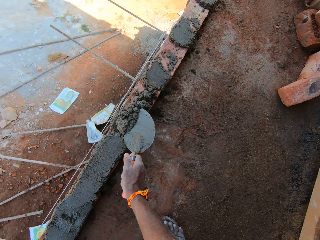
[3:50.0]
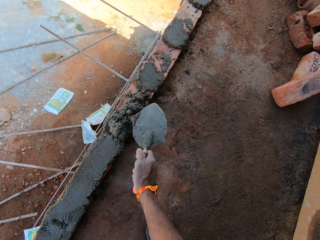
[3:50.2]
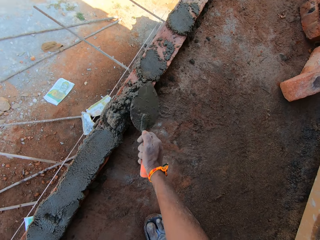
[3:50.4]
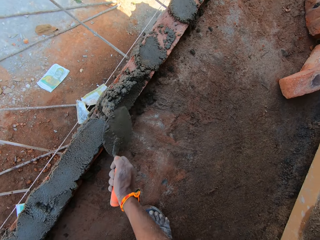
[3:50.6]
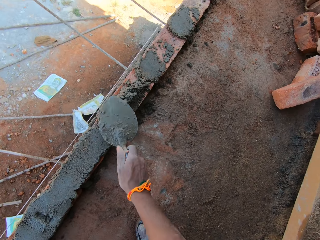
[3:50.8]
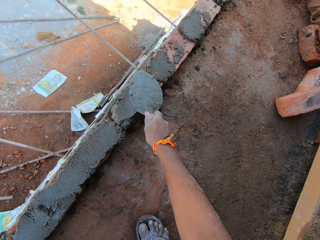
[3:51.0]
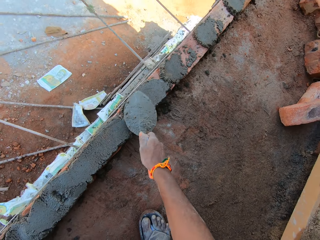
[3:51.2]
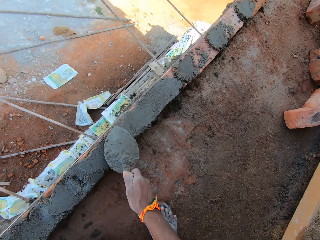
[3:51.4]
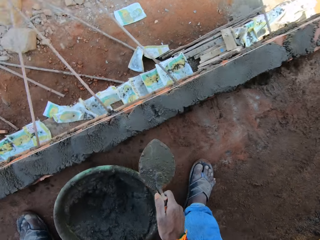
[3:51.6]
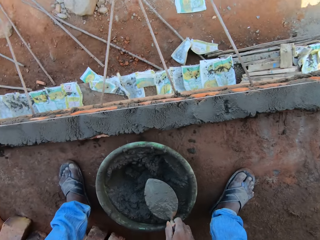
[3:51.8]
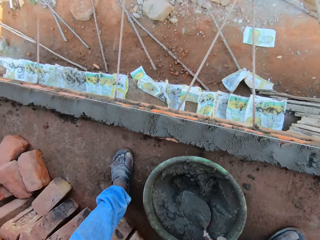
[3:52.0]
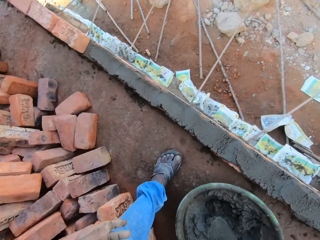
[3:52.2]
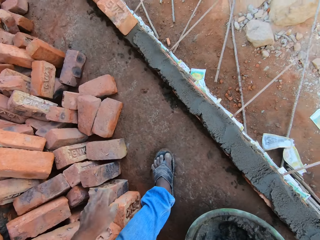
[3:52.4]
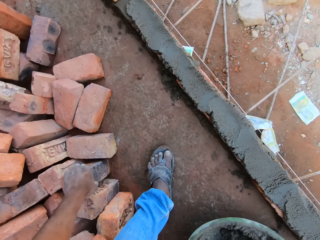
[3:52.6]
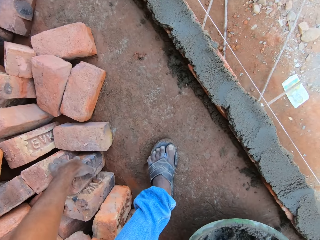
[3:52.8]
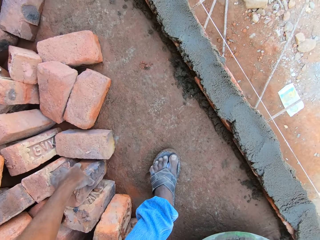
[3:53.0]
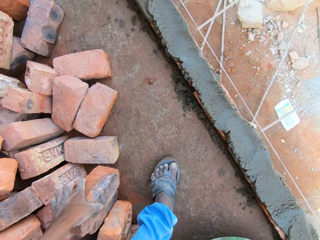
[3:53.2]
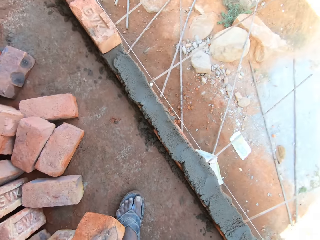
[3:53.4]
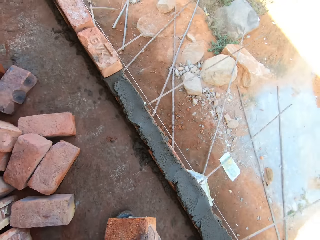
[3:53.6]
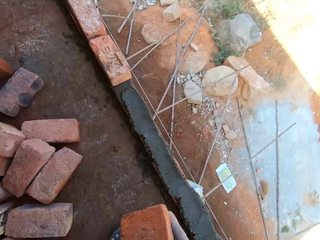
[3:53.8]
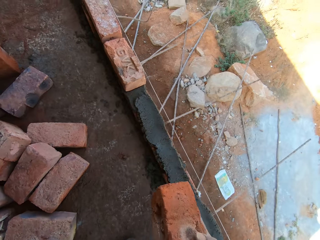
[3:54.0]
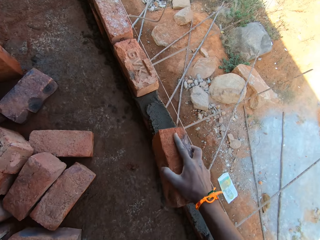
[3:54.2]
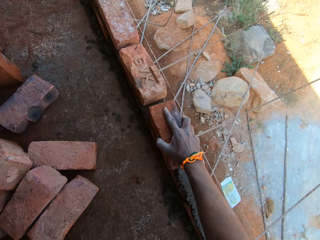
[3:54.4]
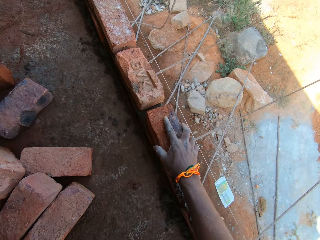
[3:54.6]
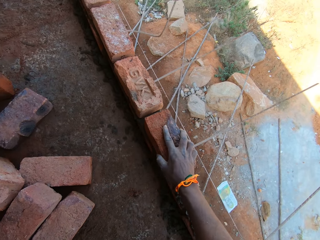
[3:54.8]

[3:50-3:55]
The camera wearer plasters the red bricks with the trowel in his right hand. He drops the trowel into the bowl of mortar with his right hand. He picks up a red brick from other red bricks on the site floor with his left hand. He places the red brick on the mortar with his right hand.

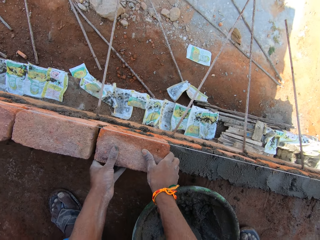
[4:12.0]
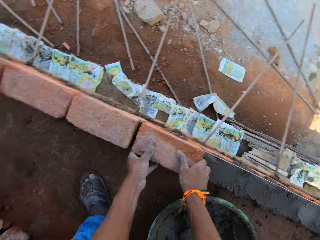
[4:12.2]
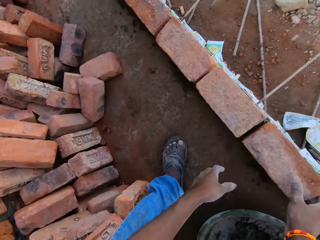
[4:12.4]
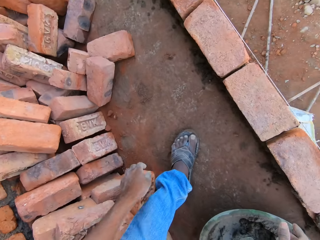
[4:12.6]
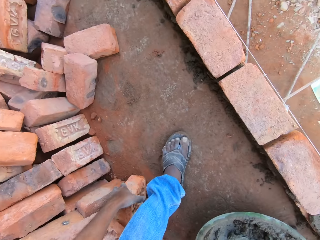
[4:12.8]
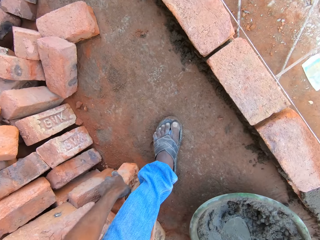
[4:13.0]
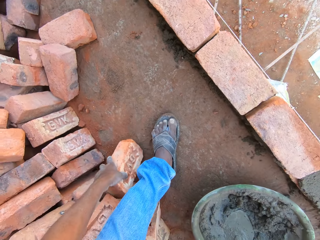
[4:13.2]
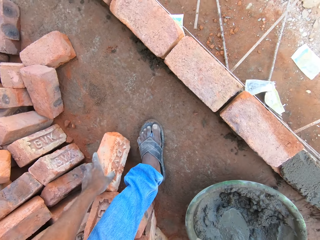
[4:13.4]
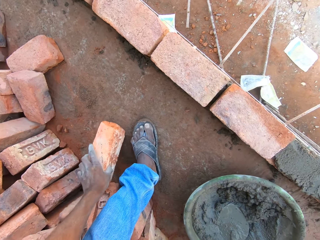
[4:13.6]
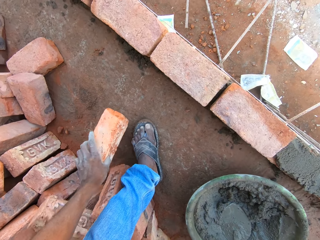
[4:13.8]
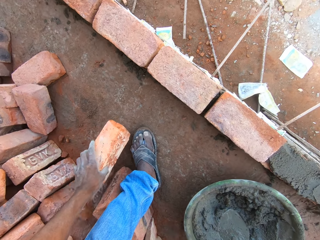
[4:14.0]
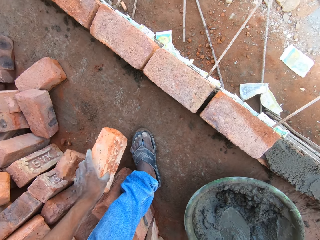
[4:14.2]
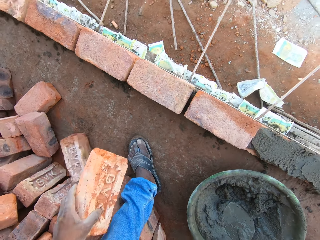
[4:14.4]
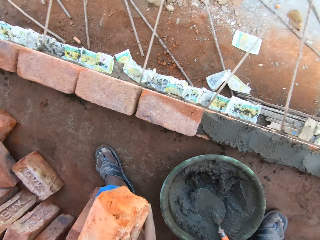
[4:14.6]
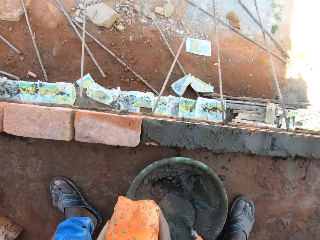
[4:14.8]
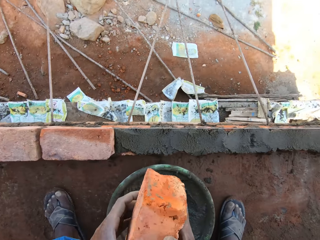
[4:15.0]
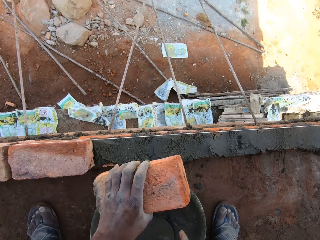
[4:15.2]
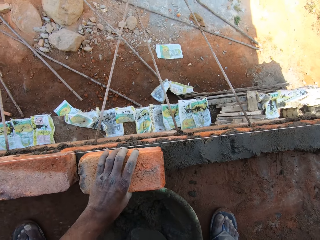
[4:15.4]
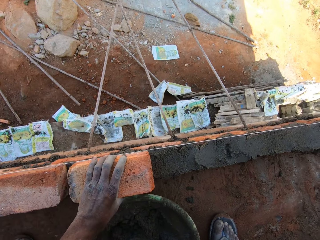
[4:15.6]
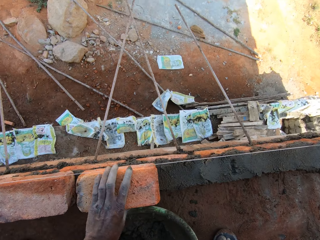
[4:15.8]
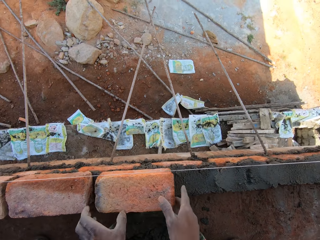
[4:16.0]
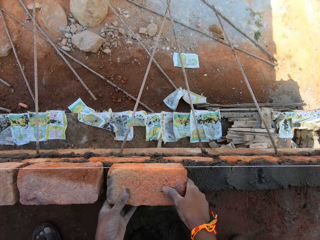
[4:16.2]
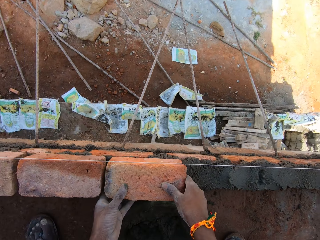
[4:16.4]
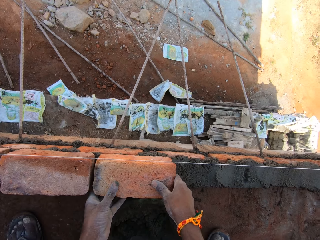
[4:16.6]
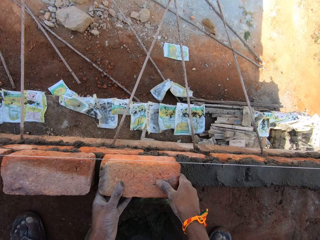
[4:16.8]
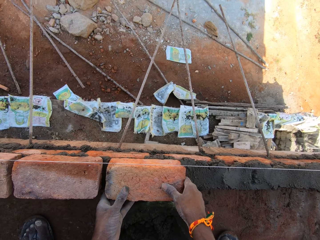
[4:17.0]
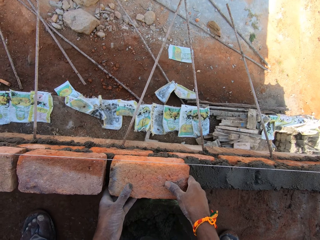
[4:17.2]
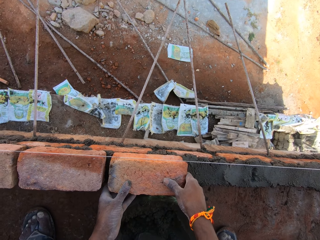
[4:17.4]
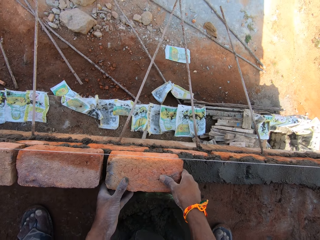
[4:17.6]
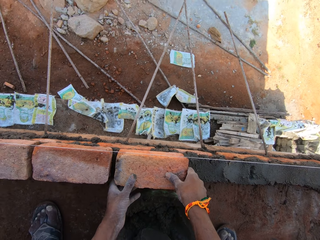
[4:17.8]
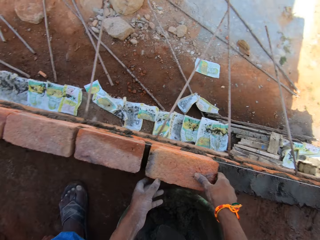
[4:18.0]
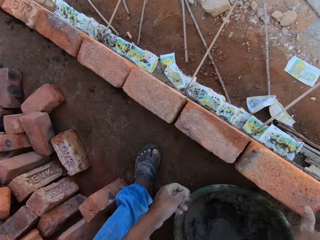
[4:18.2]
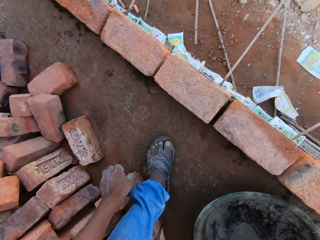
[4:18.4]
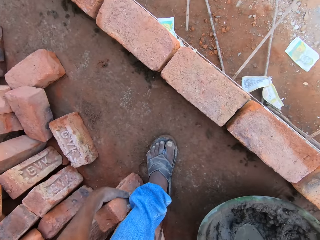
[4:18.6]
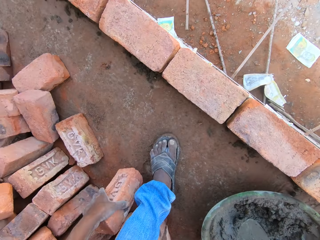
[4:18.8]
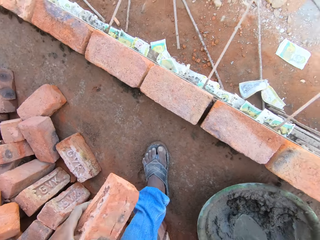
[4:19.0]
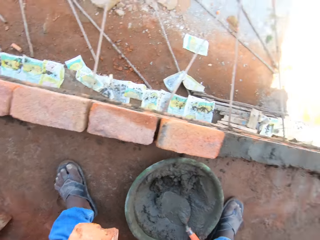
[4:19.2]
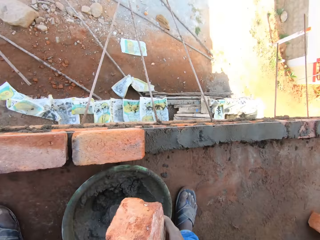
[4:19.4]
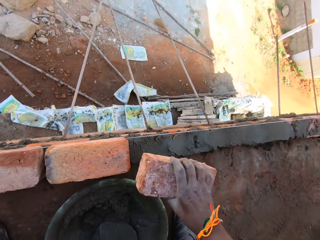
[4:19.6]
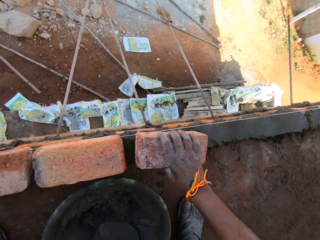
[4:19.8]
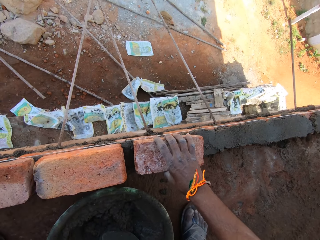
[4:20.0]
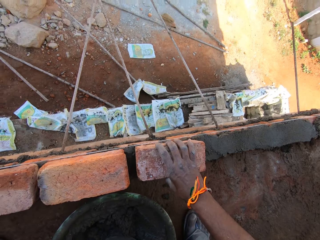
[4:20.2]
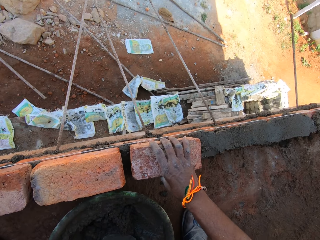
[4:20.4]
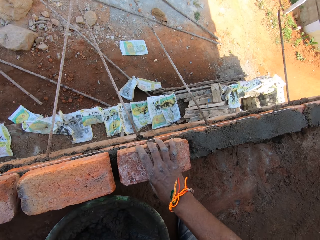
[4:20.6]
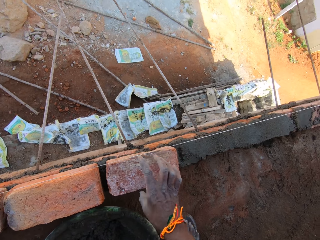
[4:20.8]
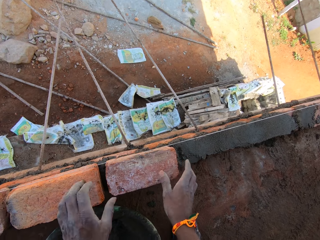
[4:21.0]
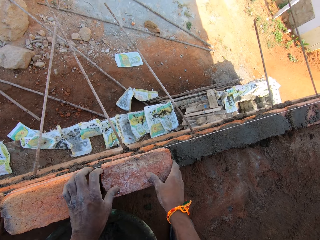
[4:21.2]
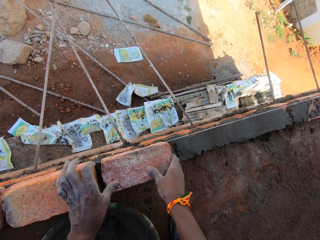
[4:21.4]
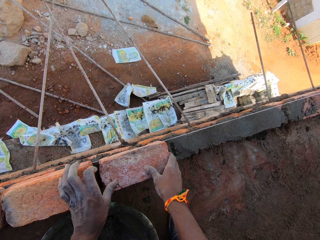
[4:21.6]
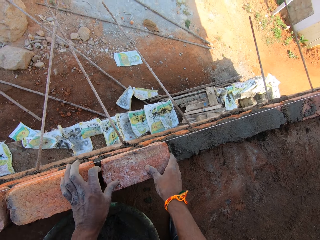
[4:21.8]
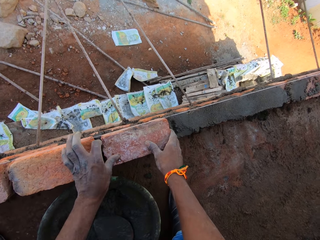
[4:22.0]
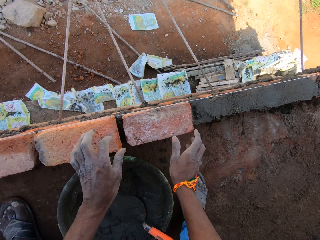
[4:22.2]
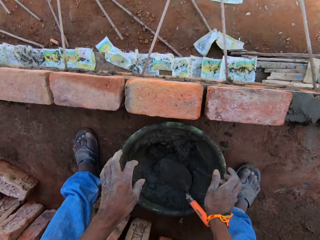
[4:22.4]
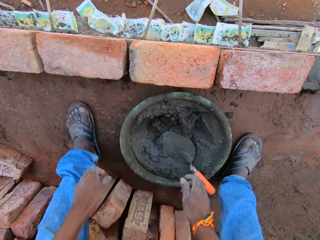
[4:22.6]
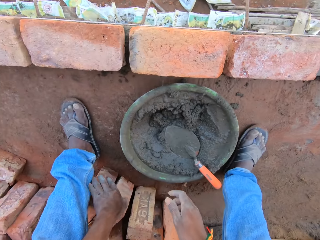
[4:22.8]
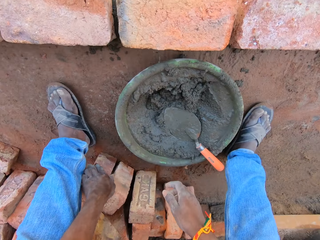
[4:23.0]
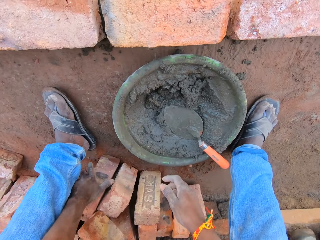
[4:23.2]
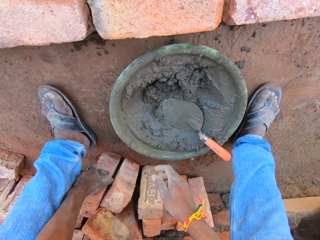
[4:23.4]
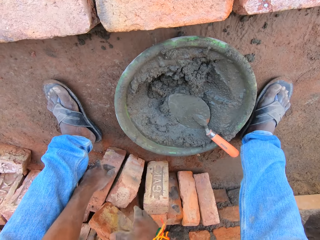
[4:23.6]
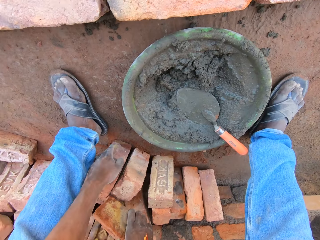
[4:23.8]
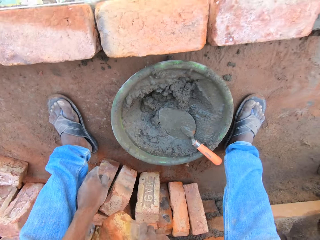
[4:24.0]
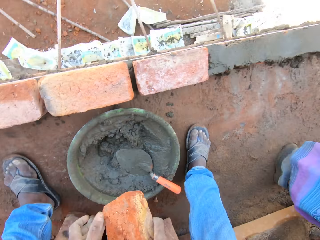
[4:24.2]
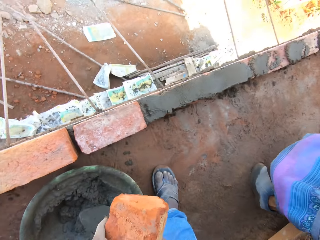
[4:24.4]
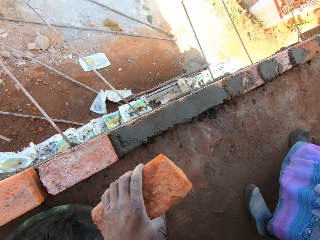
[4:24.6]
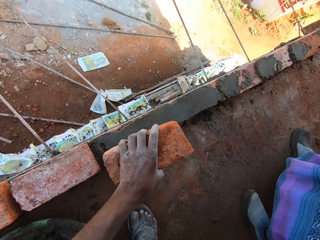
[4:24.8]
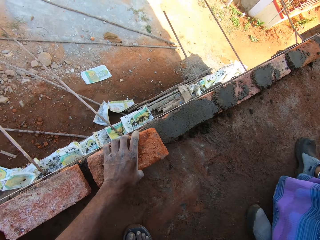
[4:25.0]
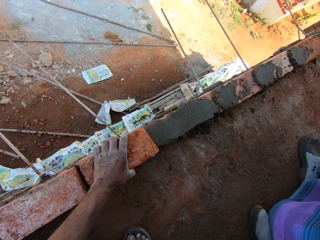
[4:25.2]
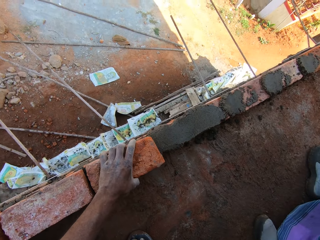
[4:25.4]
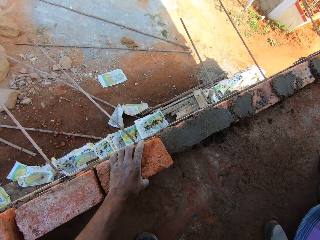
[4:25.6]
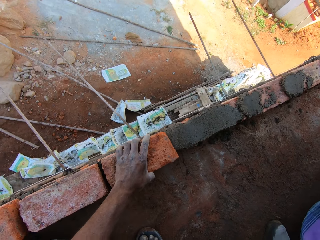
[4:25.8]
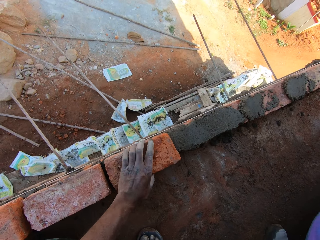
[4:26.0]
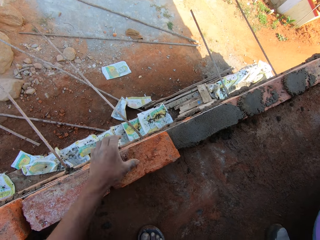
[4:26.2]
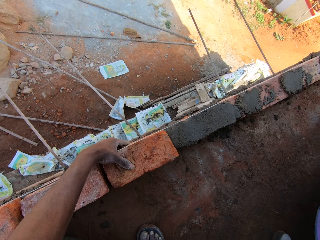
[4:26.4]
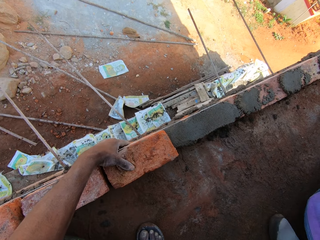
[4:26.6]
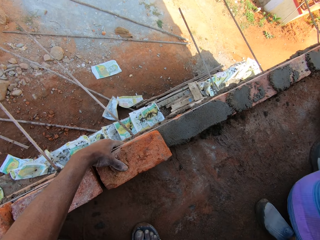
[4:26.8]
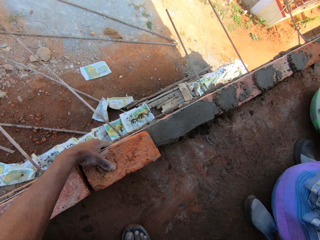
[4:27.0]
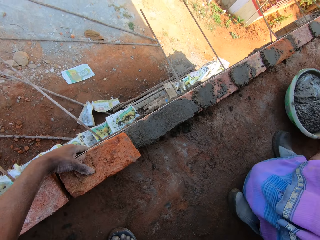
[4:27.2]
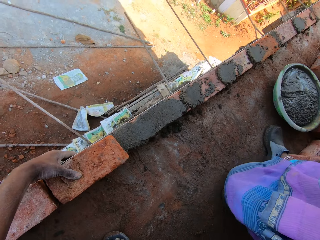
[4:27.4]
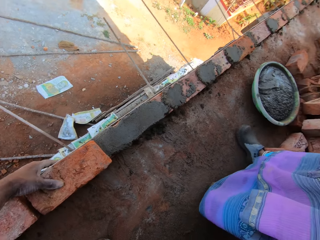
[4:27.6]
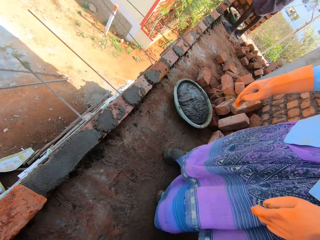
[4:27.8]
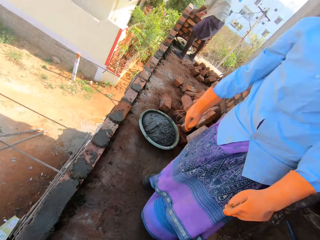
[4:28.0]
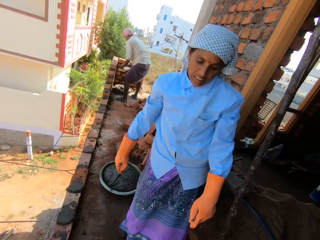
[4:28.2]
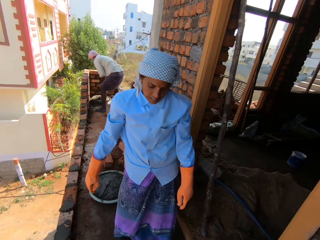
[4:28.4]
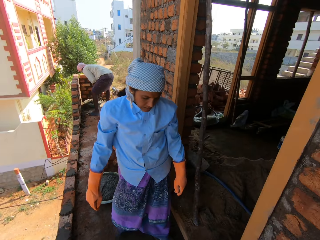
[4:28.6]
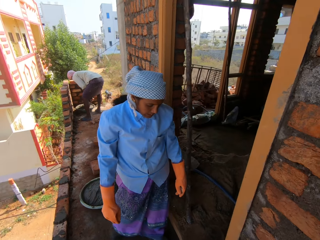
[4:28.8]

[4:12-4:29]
The camera wearer picks up a red brick from the floor with his left hand. He places the red brick on the mortar on the brick wall with his left hand. He adjusts the red brick with his hands. He picks up a red brick from the floor with his left hand. He places the red brick on the mortar on the brick wall with his right hand. He adjusts the red brick with his hands. He touches some red bricks on the floor with his left hand. He picks up a red brick from other red bricks with his right hand. He places the red brick on the mortar on the brick wall with his left hand. A man mixes mortar in the bowl with the trowel in his right hand.
